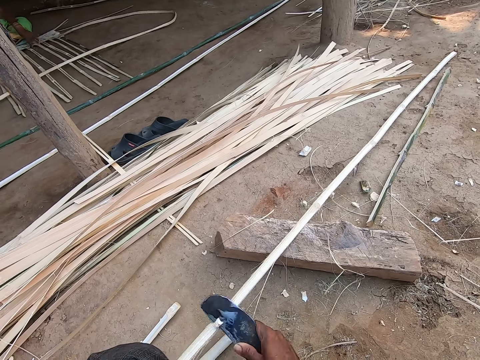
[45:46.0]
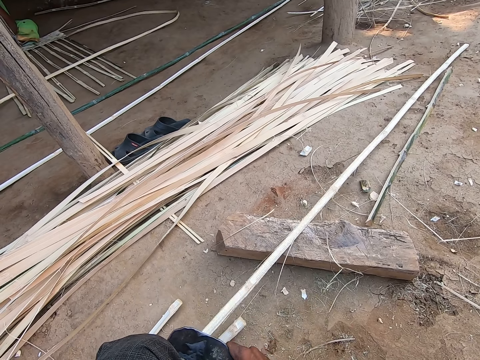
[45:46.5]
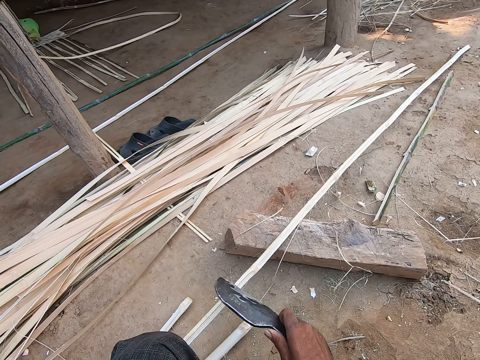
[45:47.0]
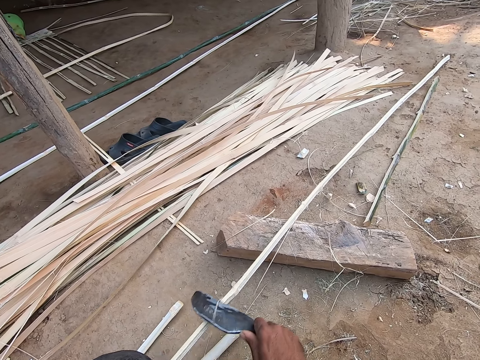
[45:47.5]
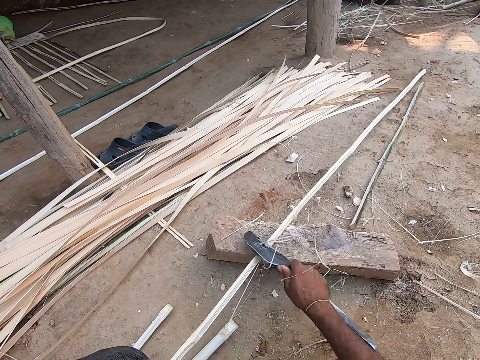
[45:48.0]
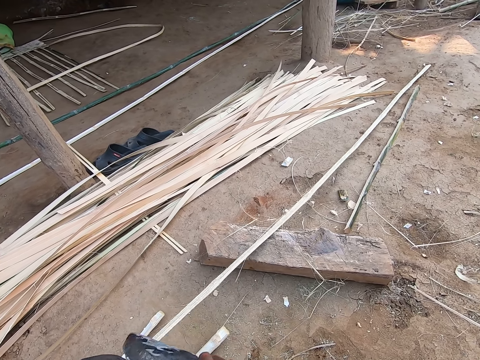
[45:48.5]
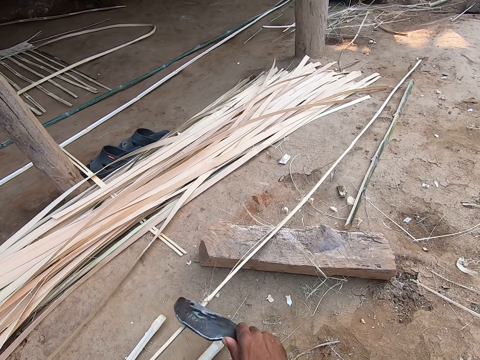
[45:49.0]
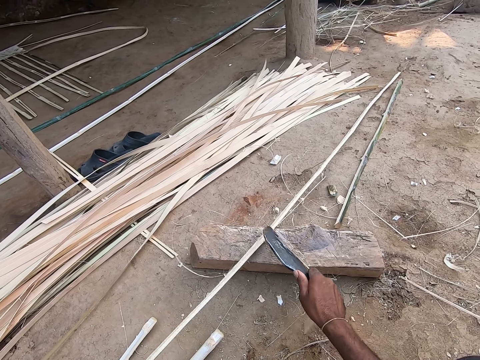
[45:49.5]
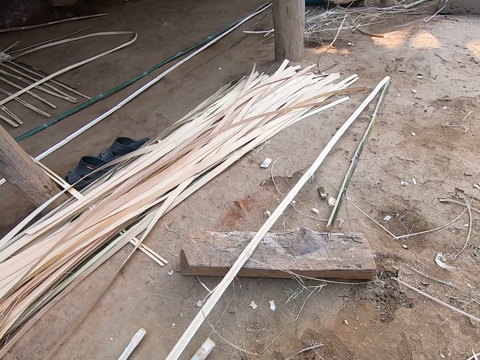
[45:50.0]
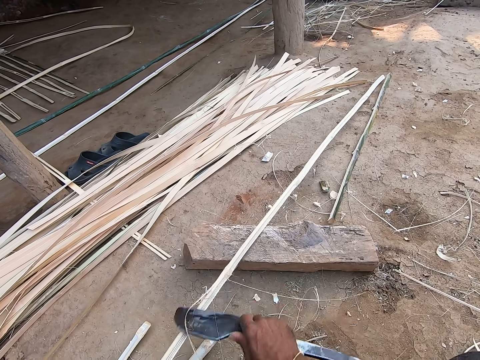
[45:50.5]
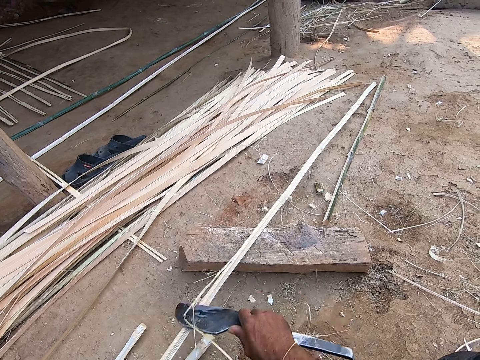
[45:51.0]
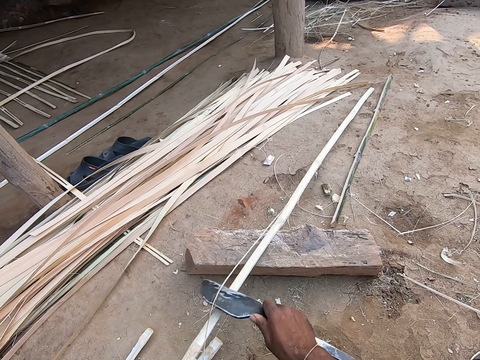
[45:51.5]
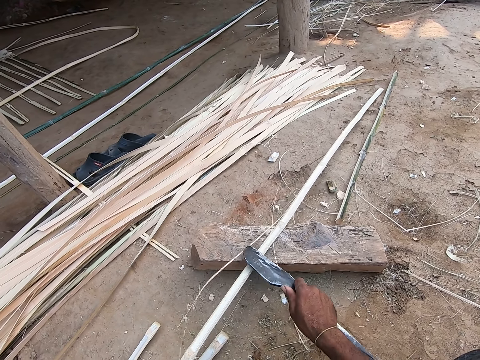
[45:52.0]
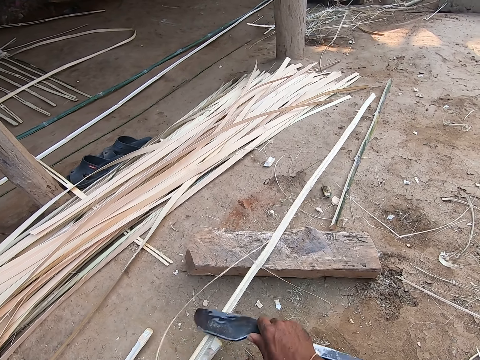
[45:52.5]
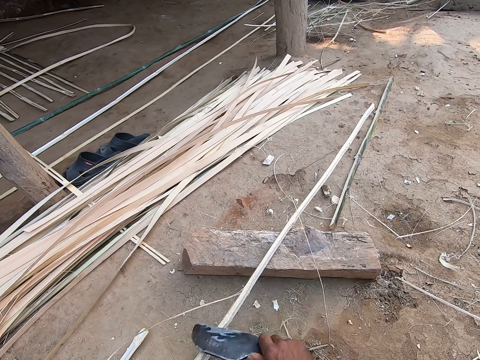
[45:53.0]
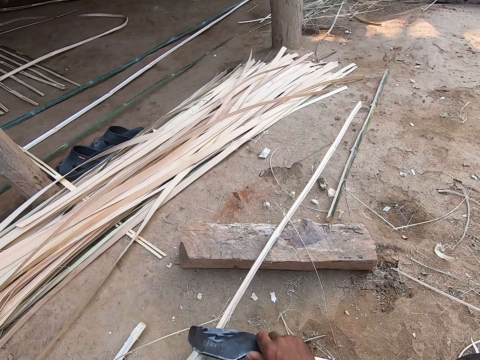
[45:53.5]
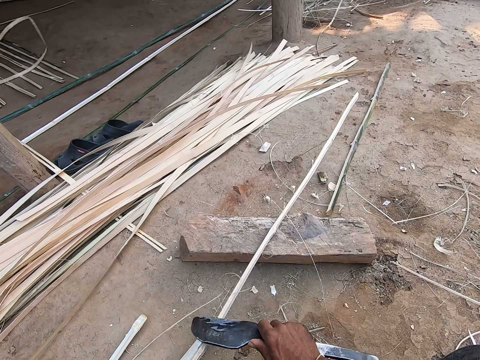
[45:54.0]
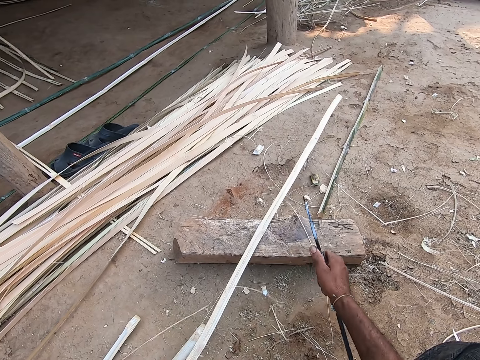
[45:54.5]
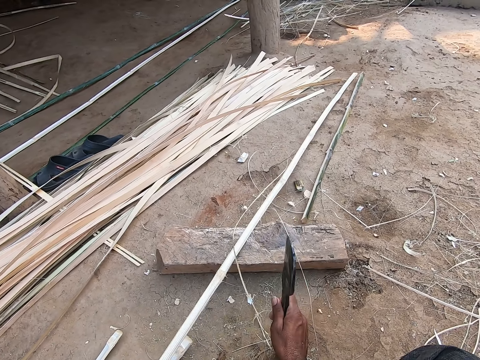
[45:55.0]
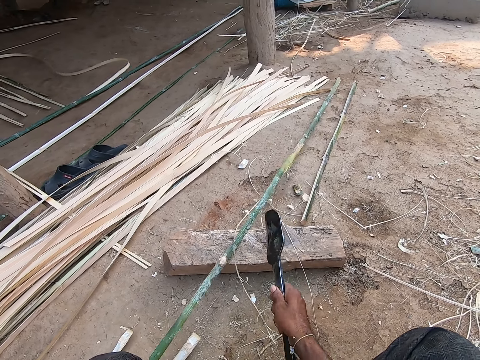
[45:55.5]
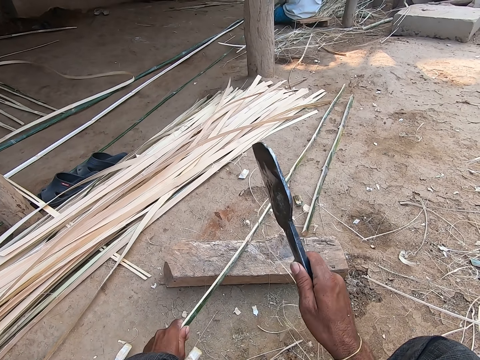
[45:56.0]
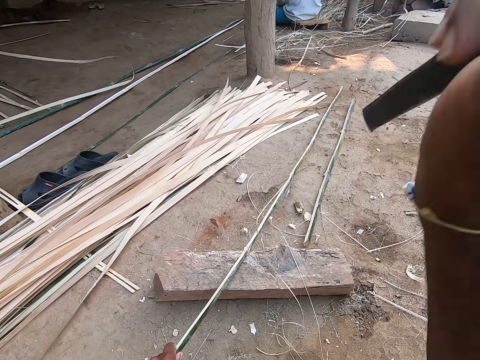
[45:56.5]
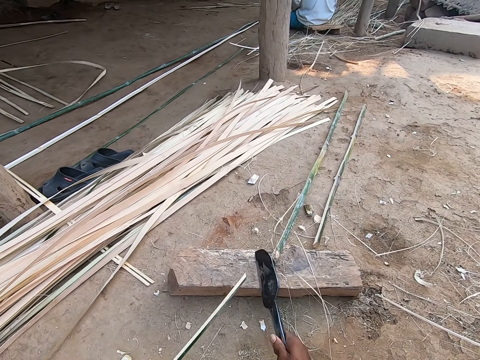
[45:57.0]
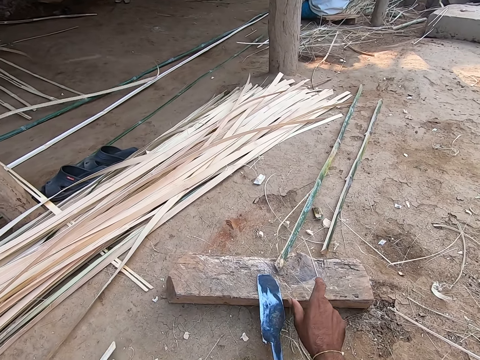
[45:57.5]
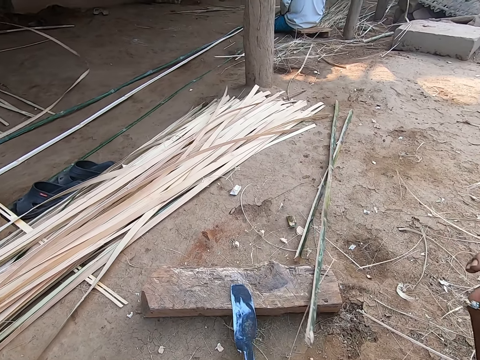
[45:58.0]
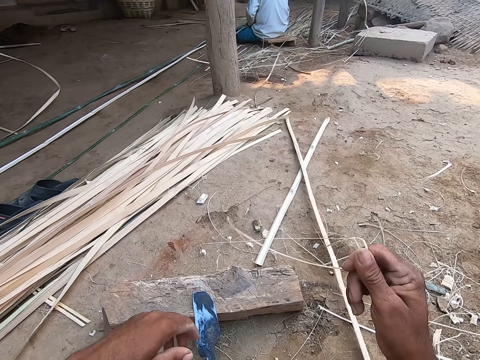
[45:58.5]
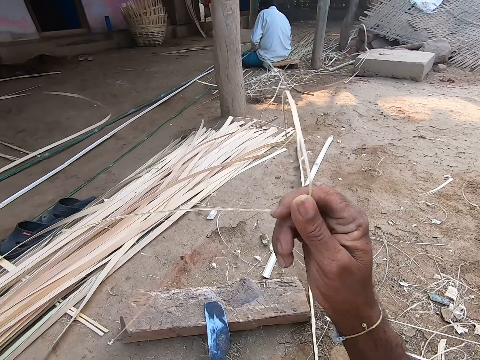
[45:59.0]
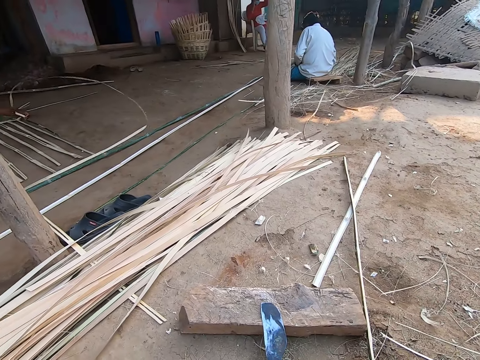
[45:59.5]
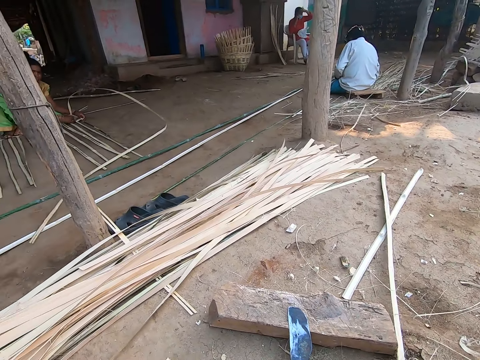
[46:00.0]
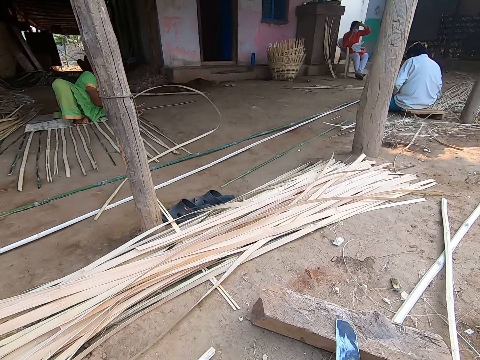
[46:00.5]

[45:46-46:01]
The camera wearer peels the stick with a knife. He pulls the knife off the stick. He peels the stick with the knife. He cuts the bamboo strip with the knife in his right hand. He pulls out bamboo scraps from the bamboo strip with his right hand. He puts the knife on the wood plank. He pulls the stick. The woman weaves a basket base on the ground with bamboo strips in both hands.

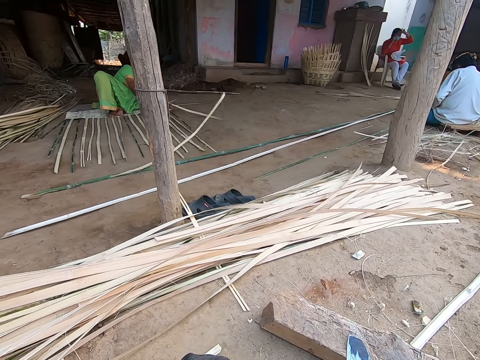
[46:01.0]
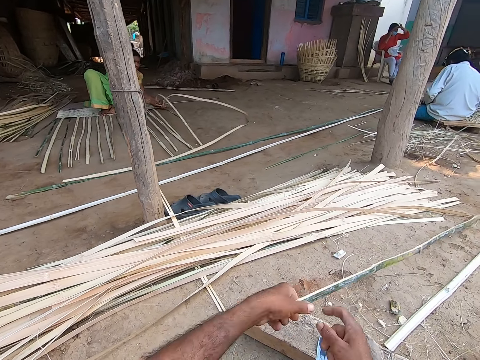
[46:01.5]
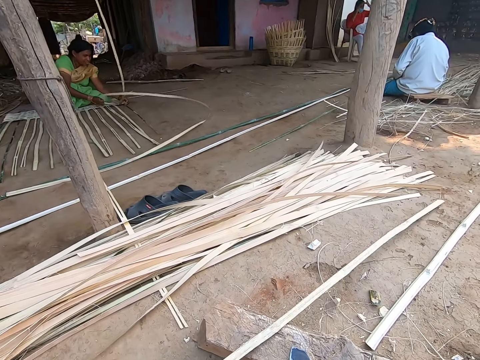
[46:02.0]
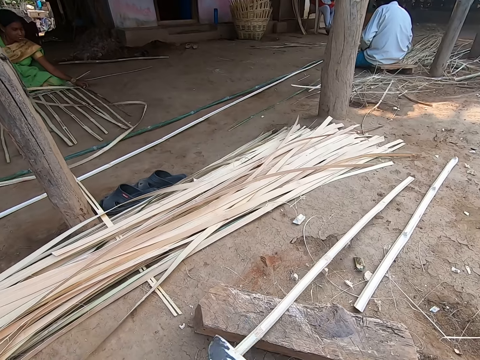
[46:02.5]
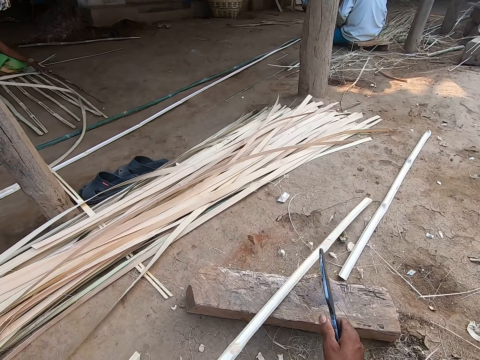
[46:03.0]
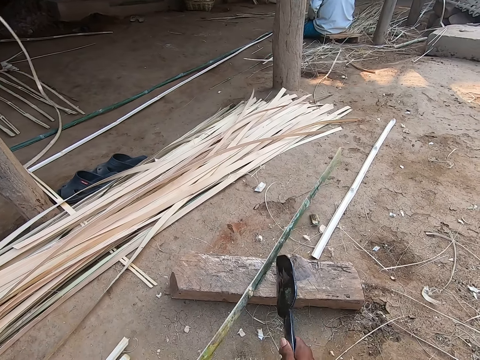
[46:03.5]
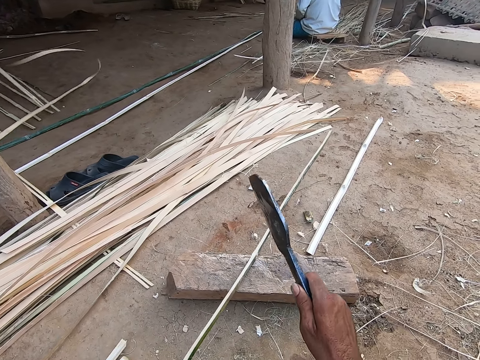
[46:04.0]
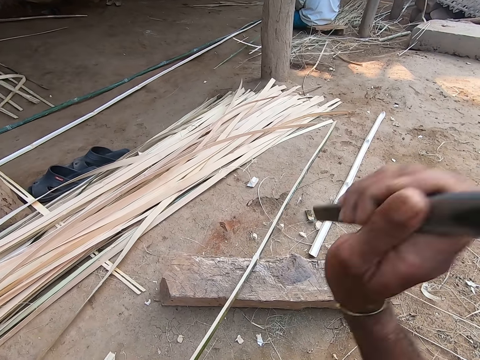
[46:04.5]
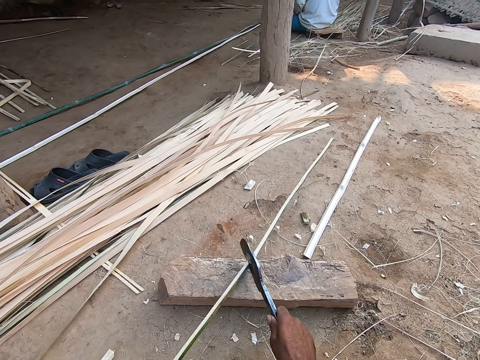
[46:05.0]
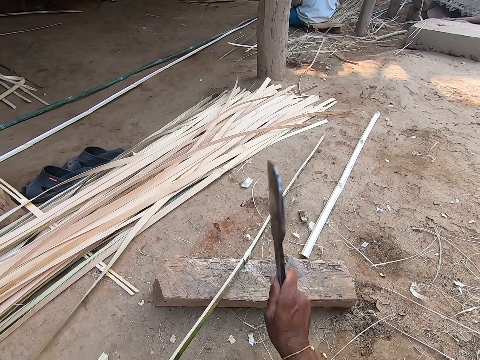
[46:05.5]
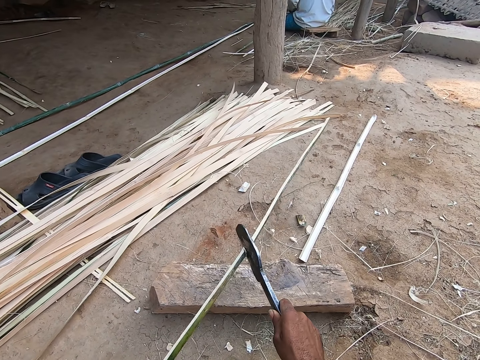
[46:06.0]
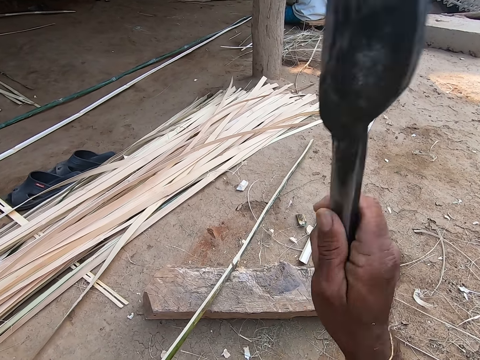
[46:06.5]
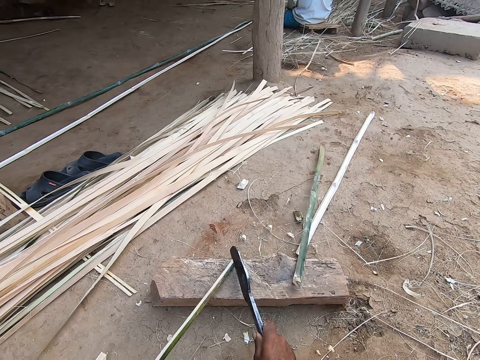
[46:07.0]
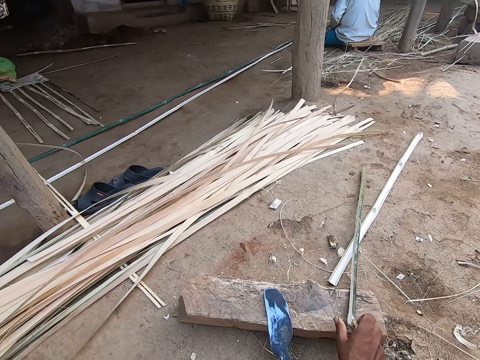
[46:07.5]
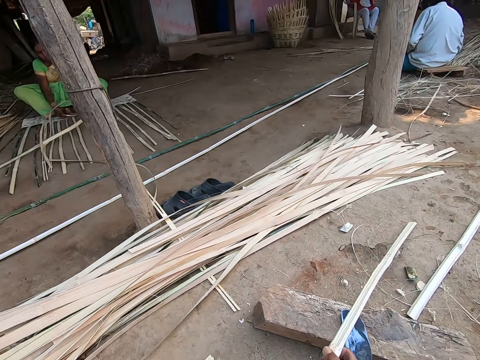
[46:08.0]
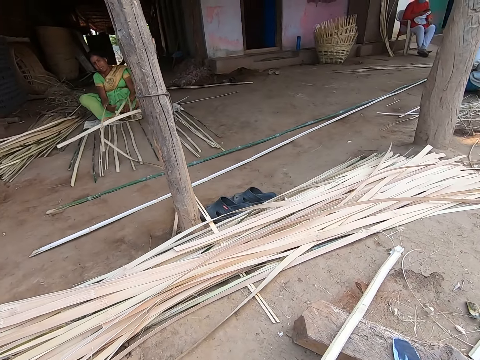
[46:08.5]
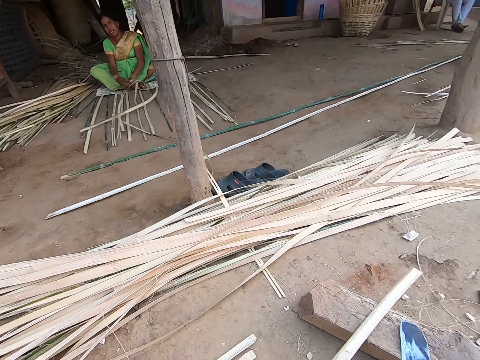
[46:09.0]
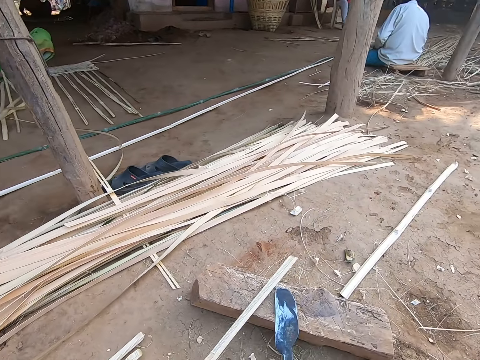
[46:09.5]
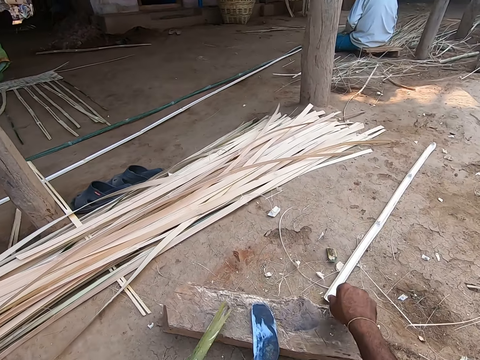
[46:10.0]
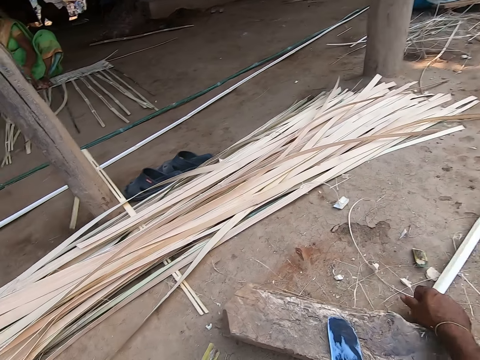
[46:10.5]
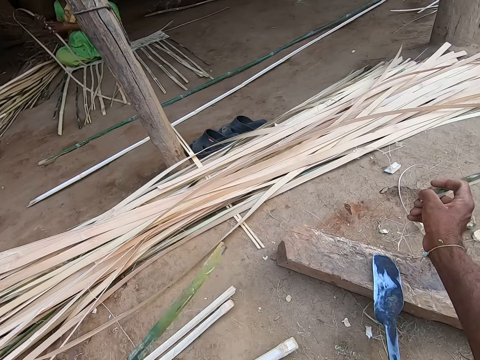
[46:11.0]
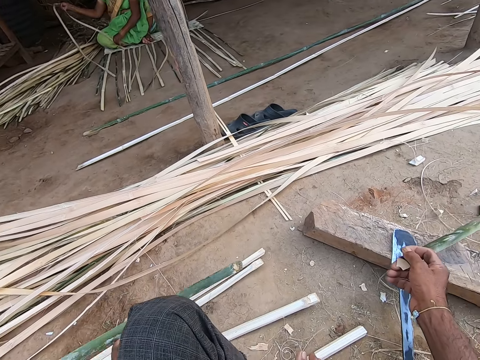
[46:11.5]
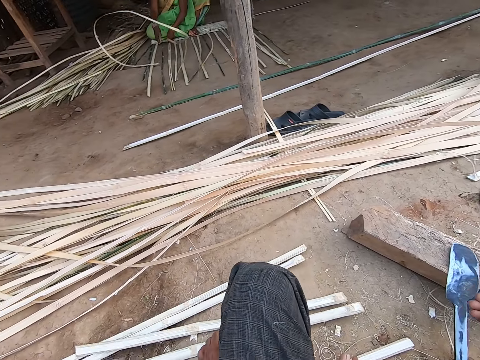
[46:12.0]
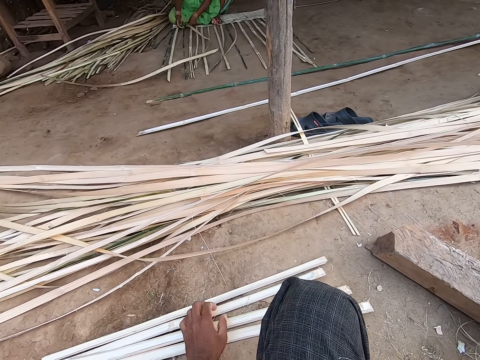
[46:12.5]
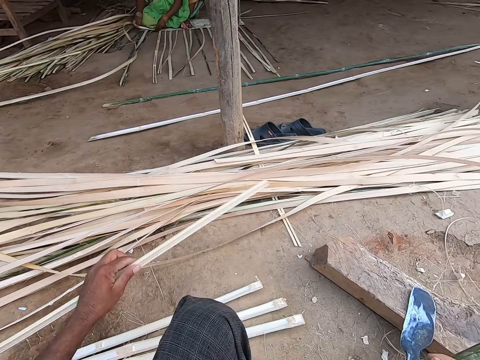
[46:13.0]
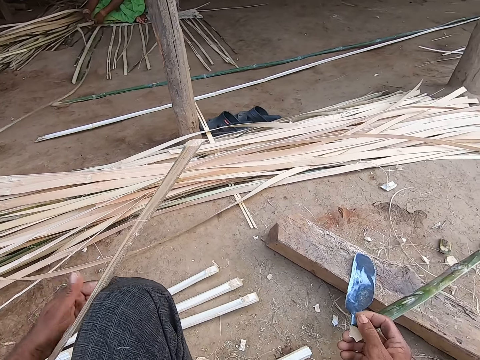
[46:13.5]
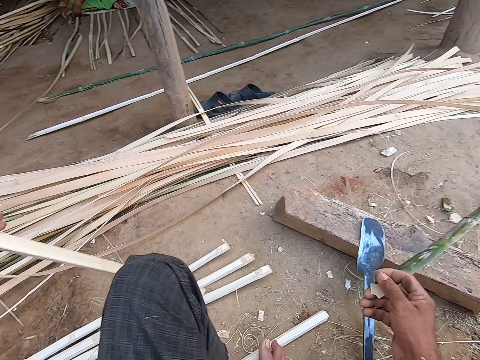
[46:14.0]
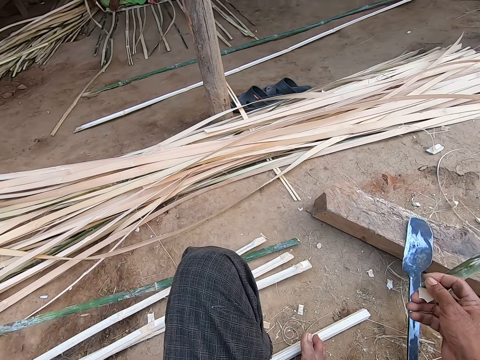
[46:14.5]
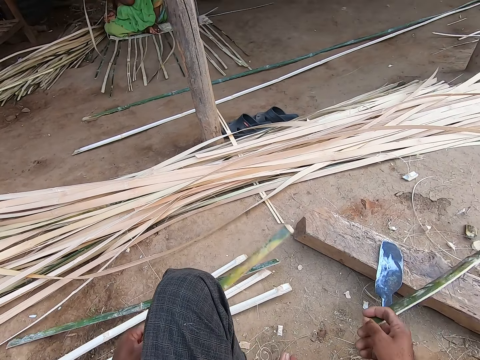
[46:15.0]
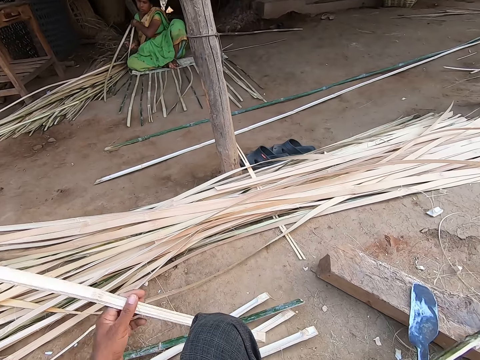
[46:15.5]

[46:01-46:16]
The camera wearer pulls the bamboo strip or stick with both hands. He holds the stick with both hands, pulls his hand off the stick, and puts the stick on the wood plank. He peels the stick with a knife. He pulls the knife off the stick. He cuts the bamboo strip on the piece of wood with the knife in his right hand. He puts the knife on the wood plank. He picks up the bamboo strip from the piece of wood with his right hand. He places the bamboo strip on the piece of wood with his left hand. He picks the stick. He turns the bamboo strip in his left hand. He drops the bamboo strip on the ground with his left hand. He pushes the stick aside. He picks up the bamboo strip from the ground with his left hand. He flips the bamboo strip with his left hand. He drops the bamboo strip on the ground with his left hand. He picks up the bamboo strip from the ground with his left hand. He flips the bamboo strip with his left hand.
